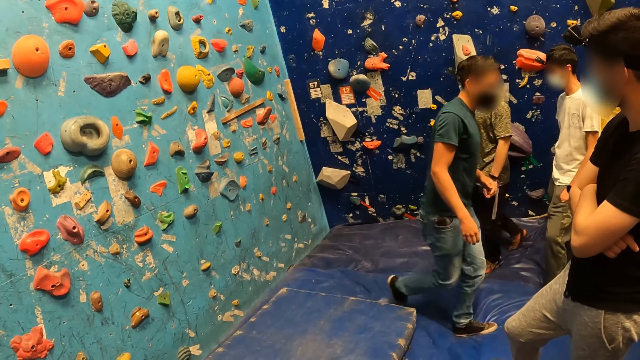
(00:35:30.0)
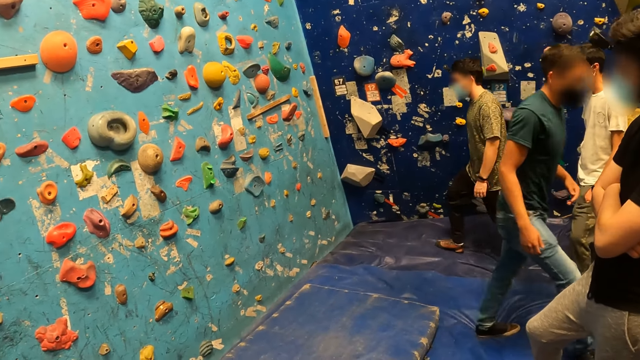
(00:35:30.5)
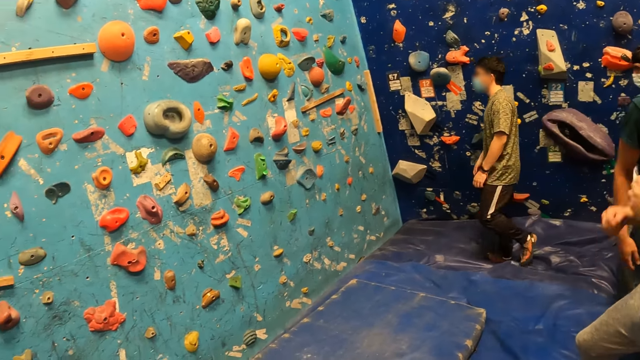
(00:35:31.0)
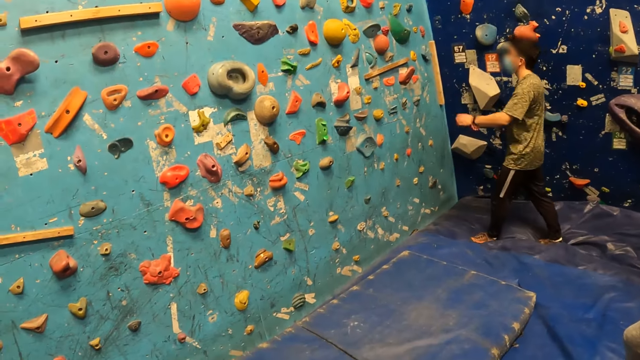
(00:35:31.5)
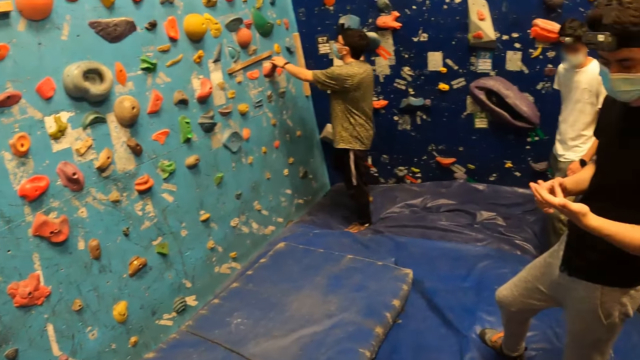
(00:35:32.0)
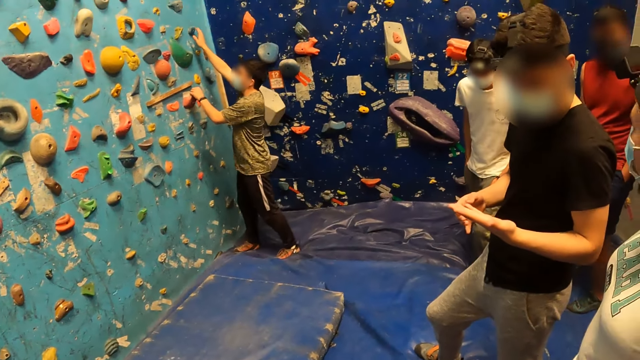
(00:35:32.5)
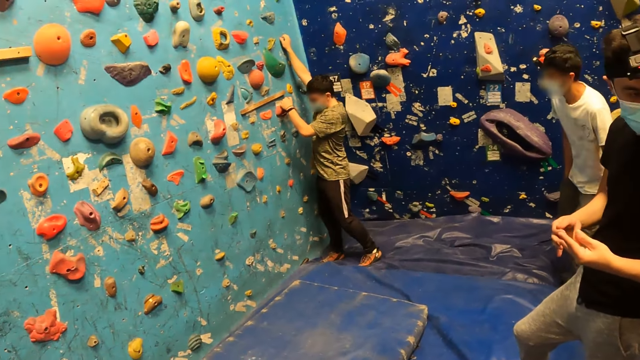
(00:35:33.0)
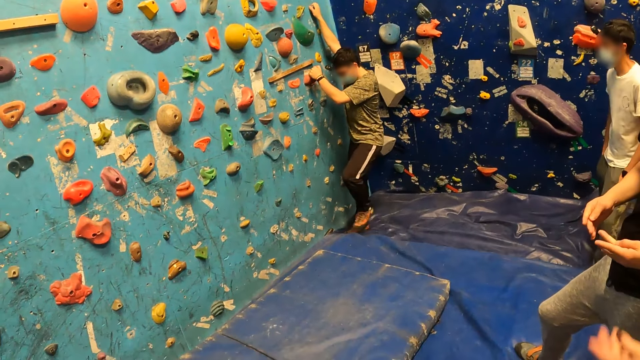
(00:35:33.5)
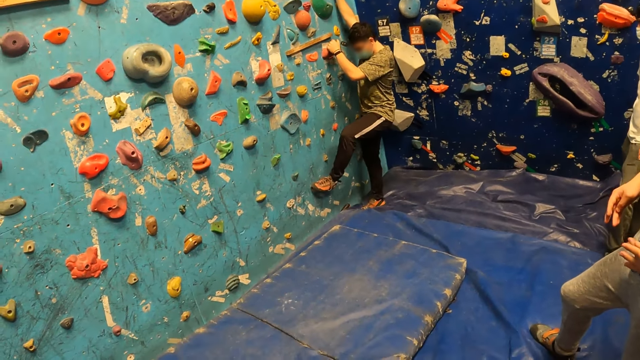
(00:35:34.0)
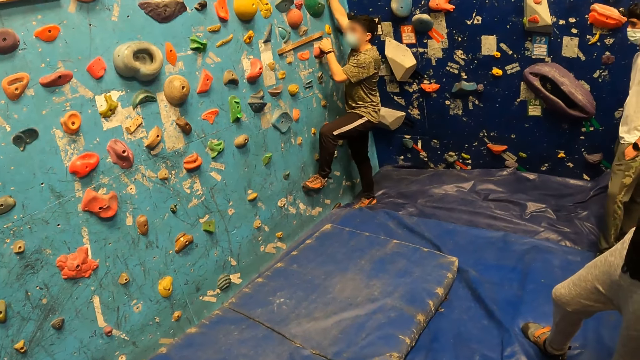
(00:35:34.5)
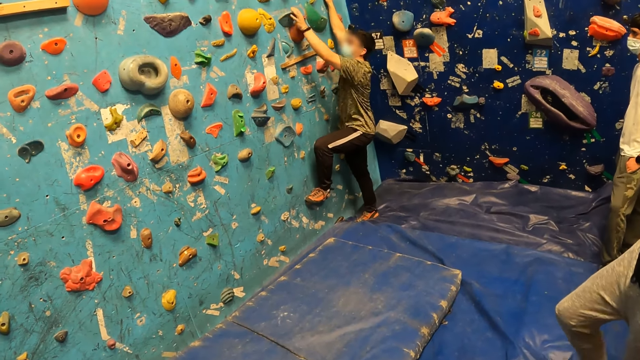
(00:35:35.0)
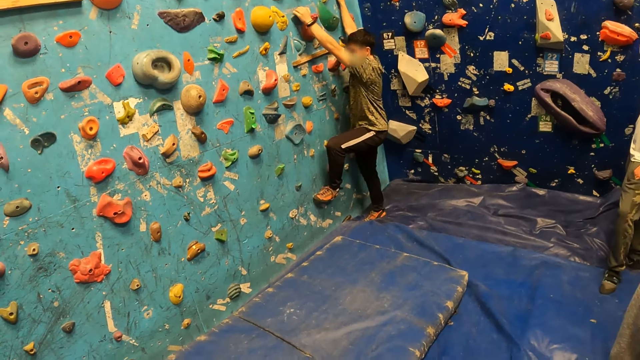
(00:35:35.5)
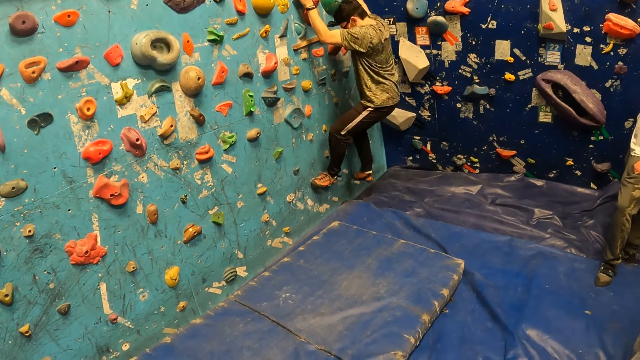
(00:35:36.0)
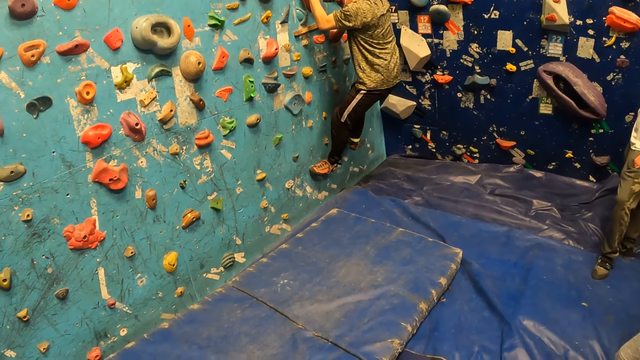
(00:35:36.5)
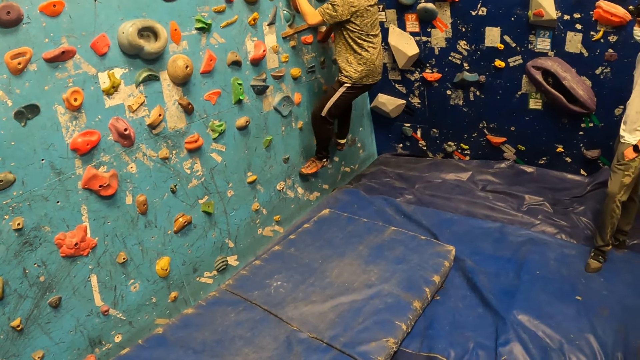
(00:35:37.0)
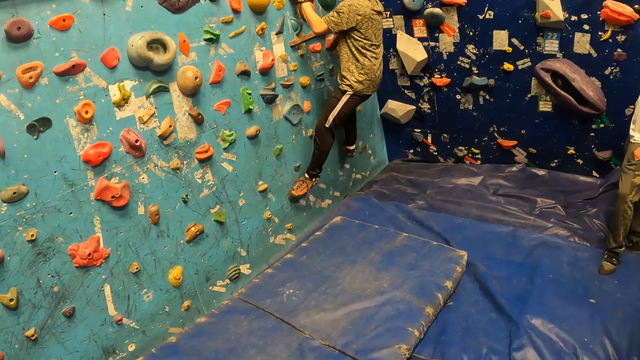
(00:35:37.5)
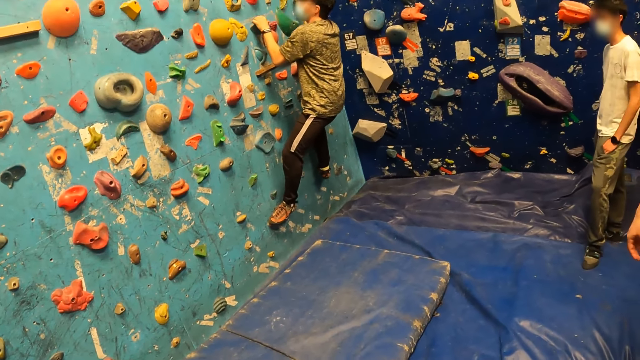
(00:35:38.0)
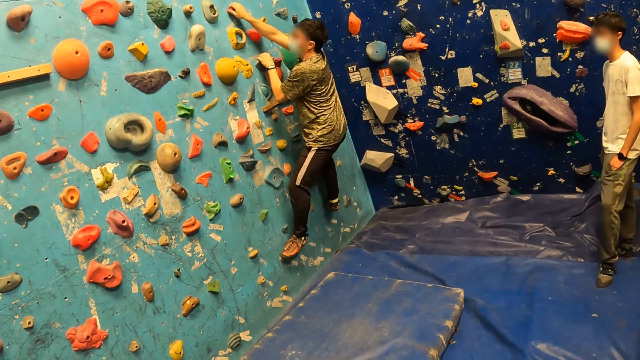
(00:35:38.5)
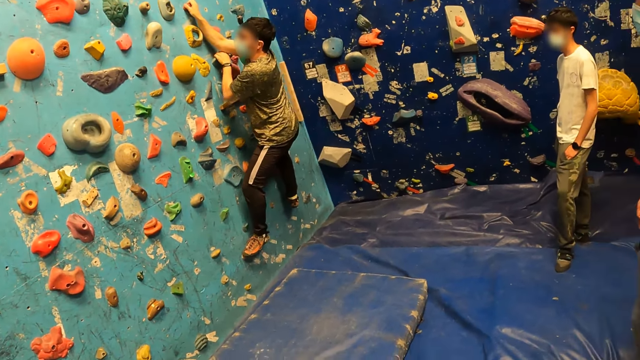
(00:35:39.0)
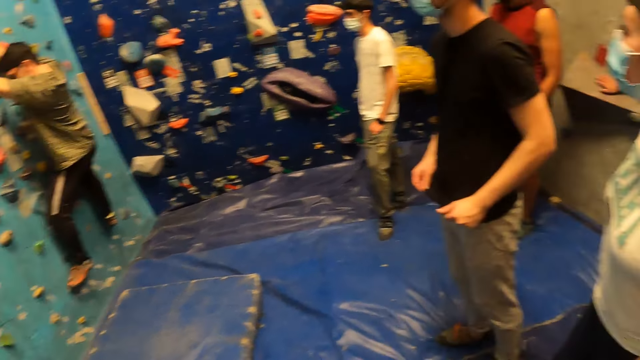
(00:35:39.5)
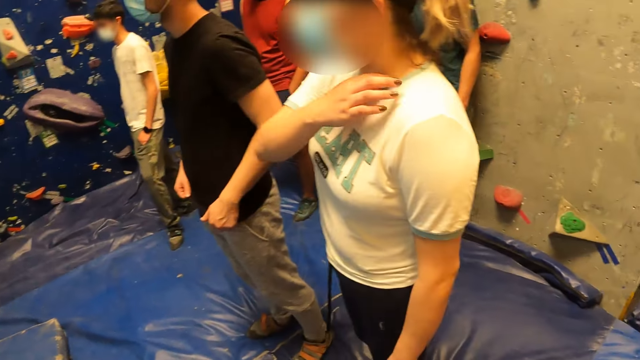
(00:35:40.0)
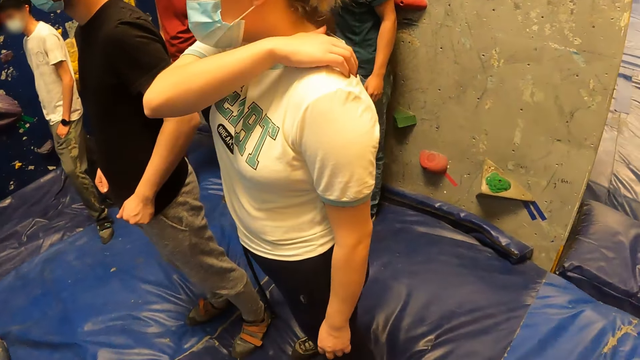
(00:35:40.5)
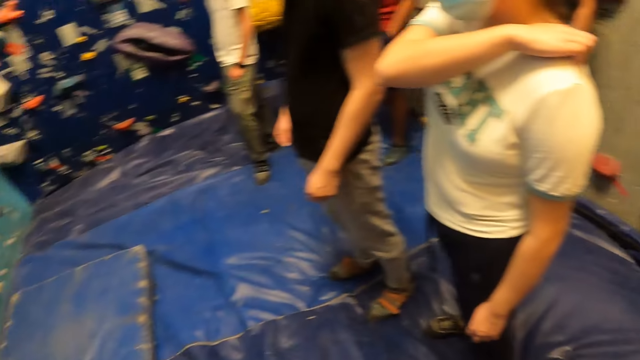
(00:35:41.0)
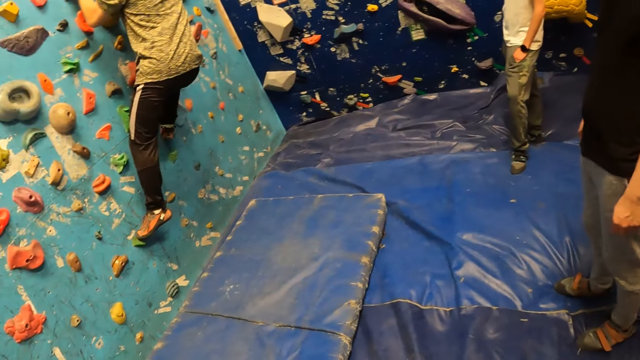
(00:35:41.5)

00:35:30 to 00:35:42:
A man climbs the wall.

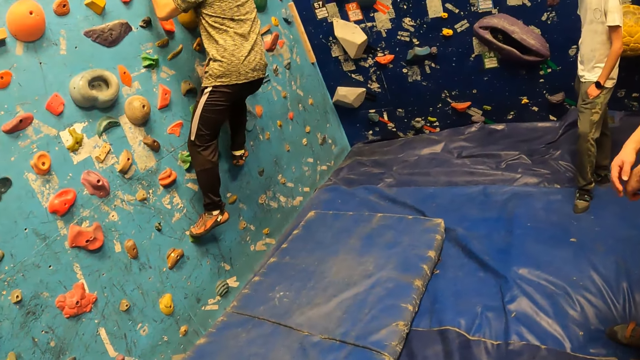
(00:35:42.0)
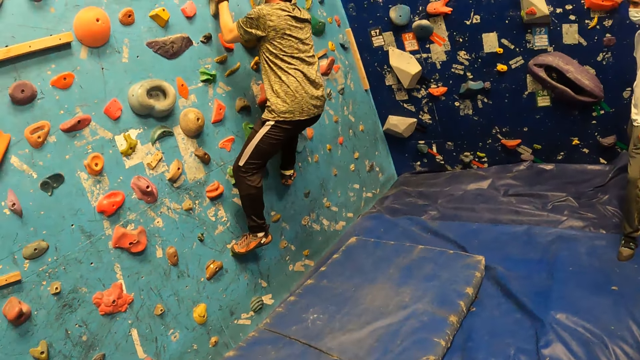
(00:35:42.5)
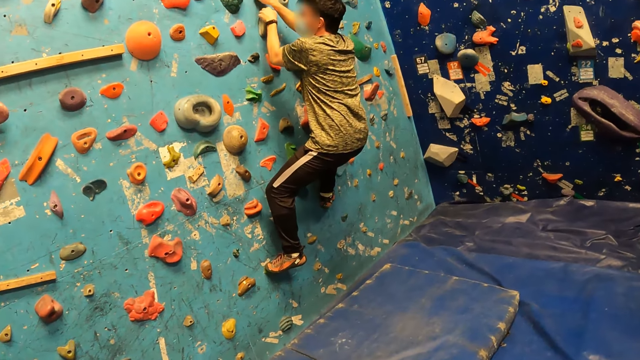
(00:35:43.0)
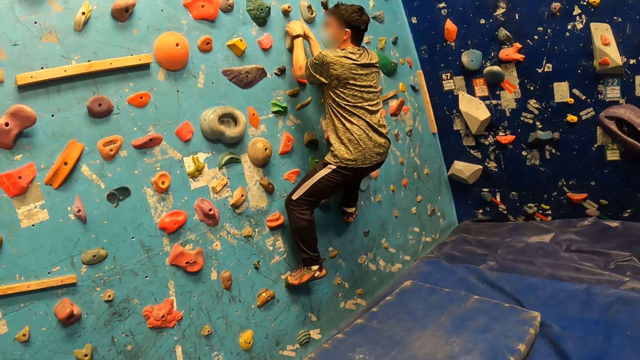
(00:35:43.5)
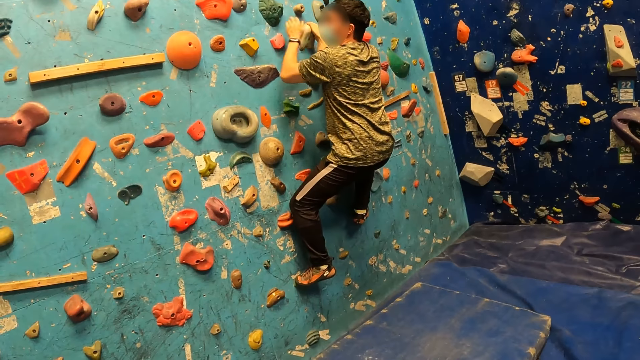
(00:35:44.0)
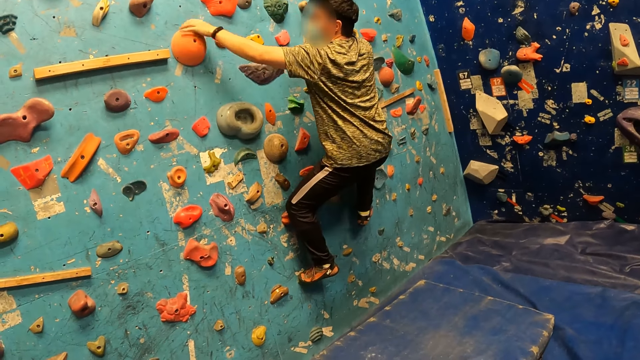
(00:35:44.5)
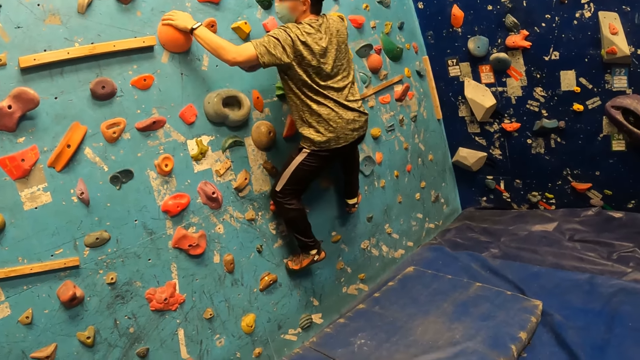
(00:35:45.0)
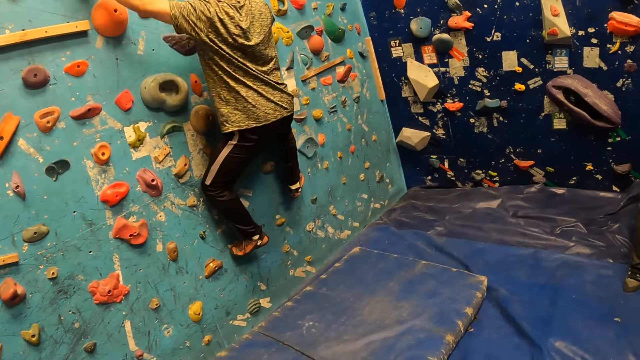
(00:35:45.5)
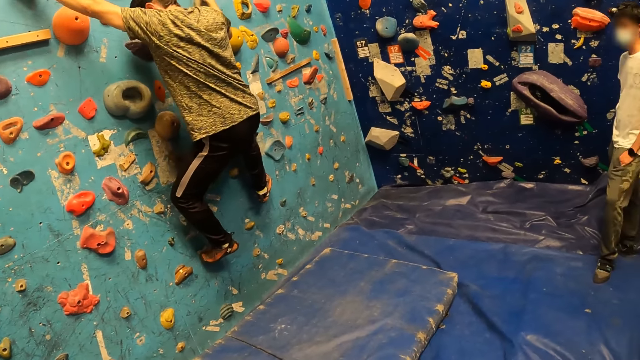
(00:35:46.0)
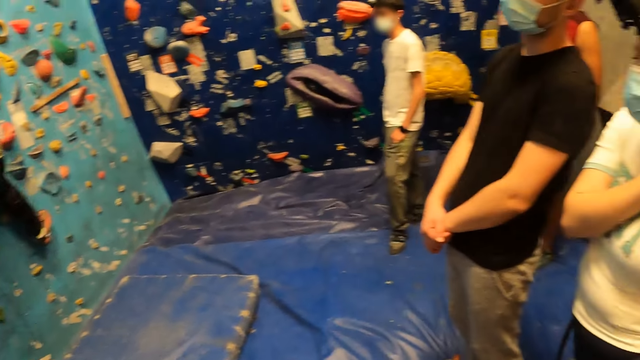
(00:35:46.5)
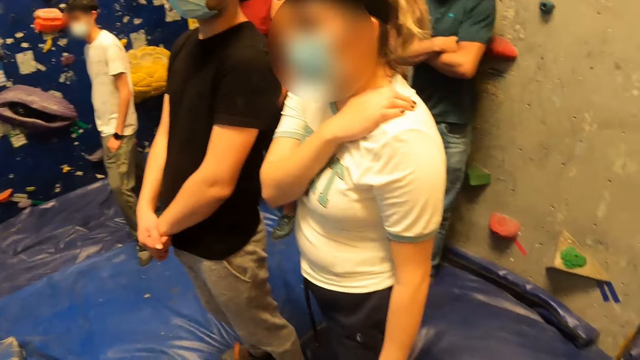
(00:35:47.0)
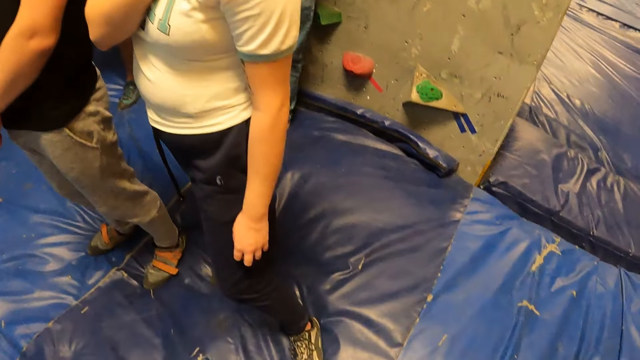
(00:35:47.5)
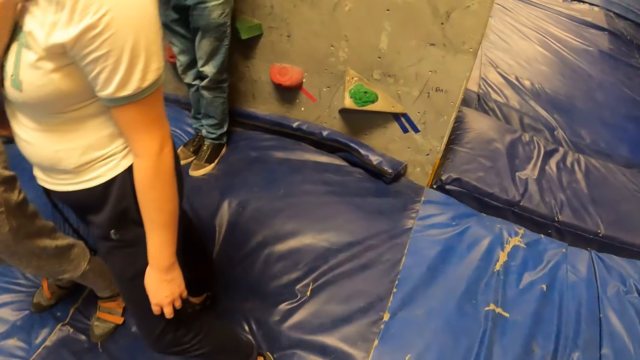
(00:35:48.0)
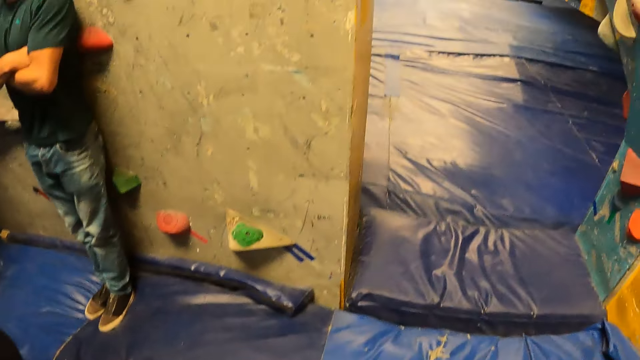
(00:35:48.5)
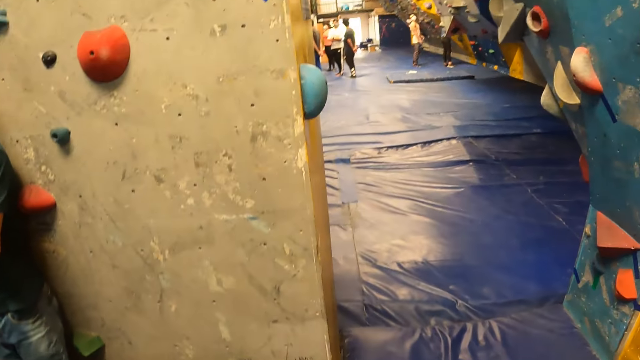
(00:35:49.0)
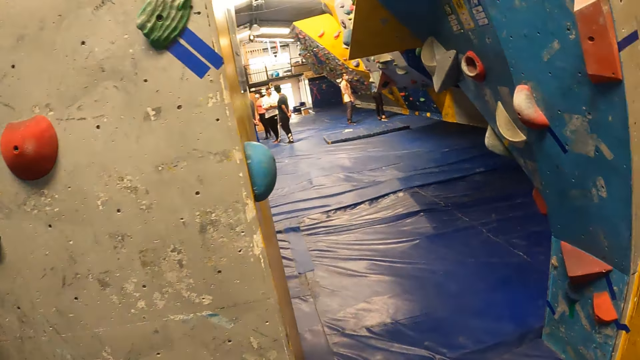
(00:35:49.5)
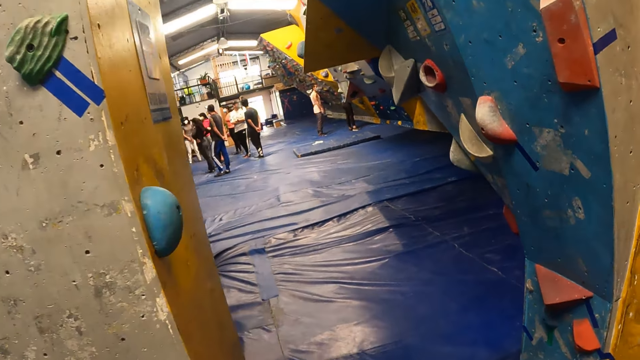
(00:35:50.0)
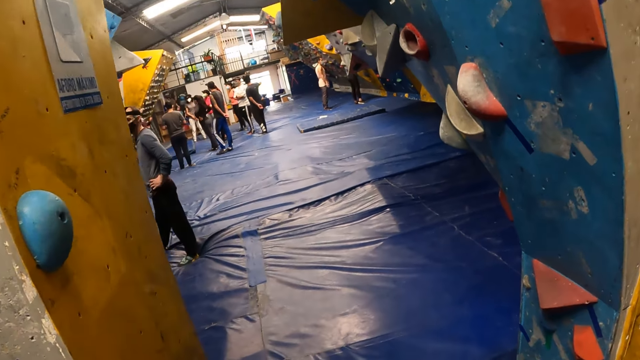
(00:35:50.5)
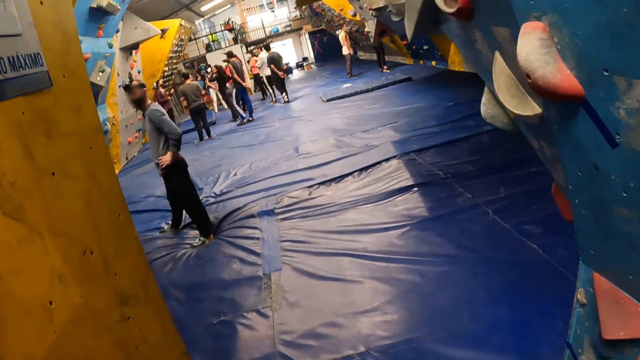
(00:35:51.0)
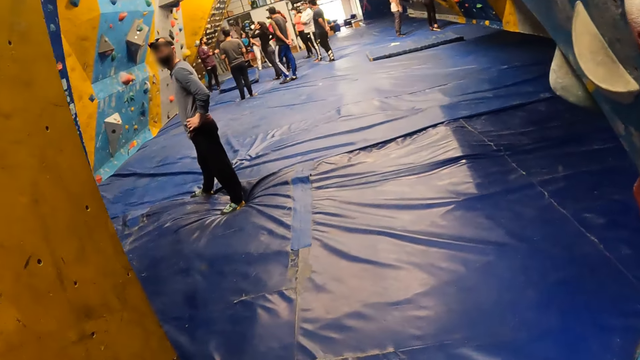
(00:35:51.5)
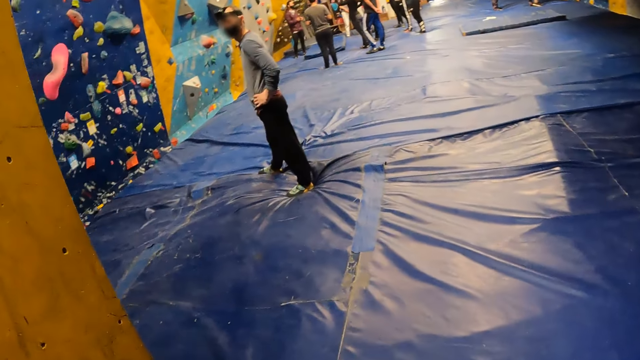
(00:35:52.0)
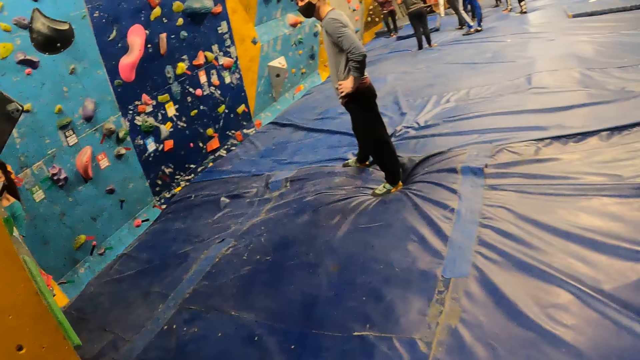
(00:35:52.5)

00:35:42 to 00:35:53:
The camera wearer walks away from the wall.
